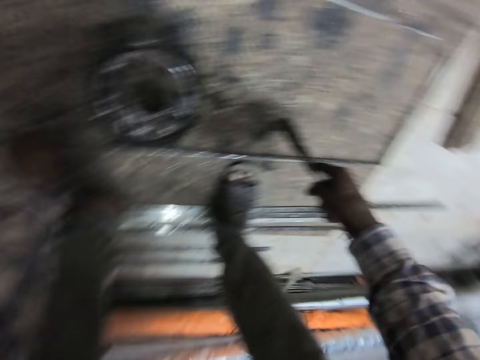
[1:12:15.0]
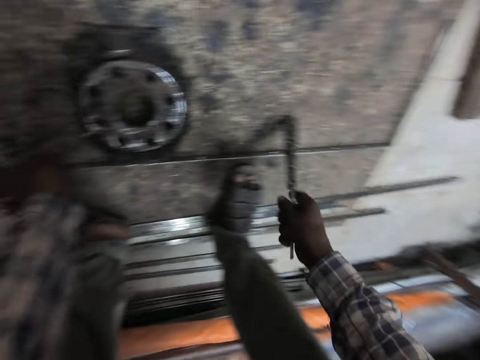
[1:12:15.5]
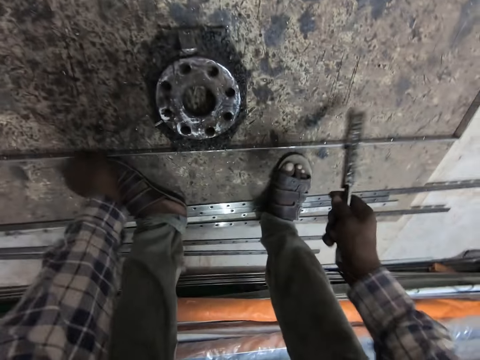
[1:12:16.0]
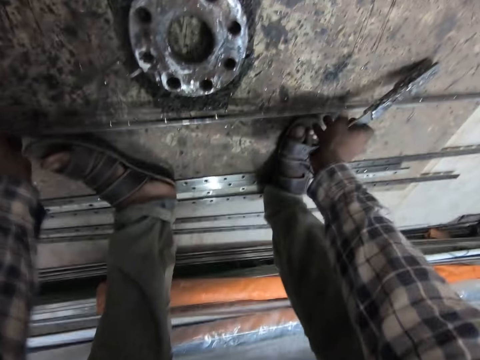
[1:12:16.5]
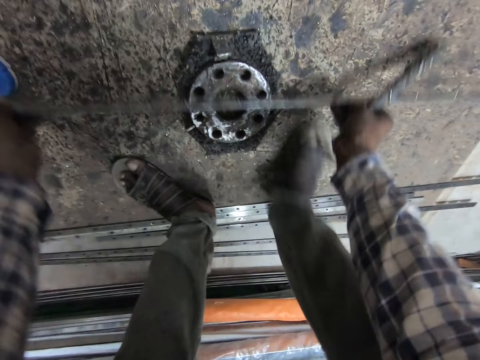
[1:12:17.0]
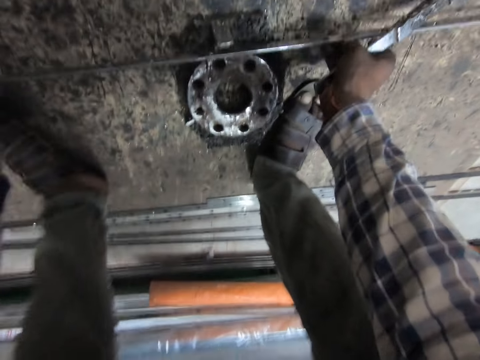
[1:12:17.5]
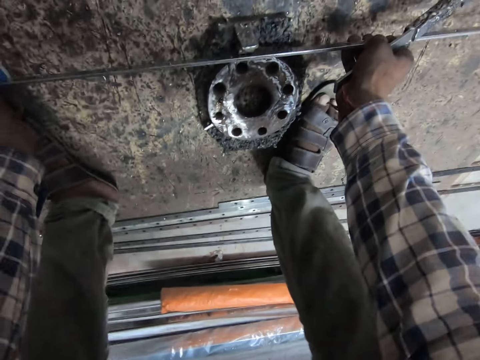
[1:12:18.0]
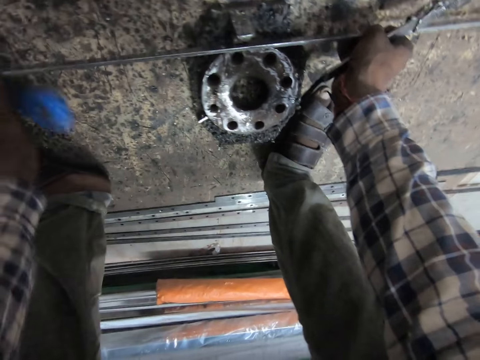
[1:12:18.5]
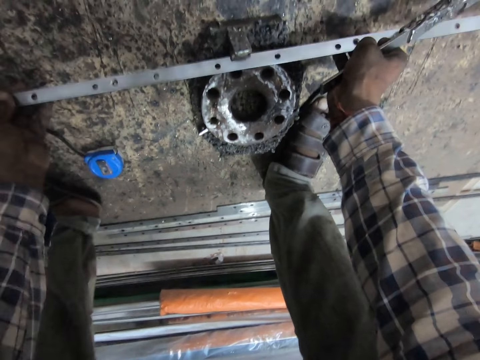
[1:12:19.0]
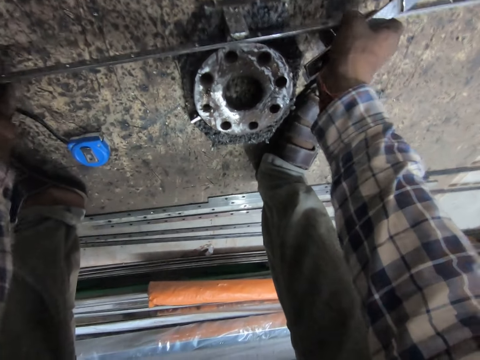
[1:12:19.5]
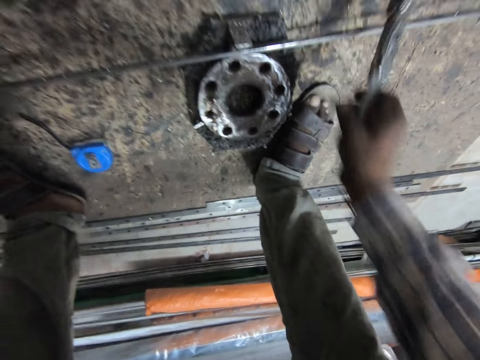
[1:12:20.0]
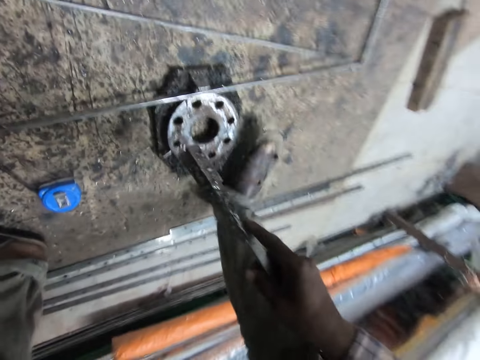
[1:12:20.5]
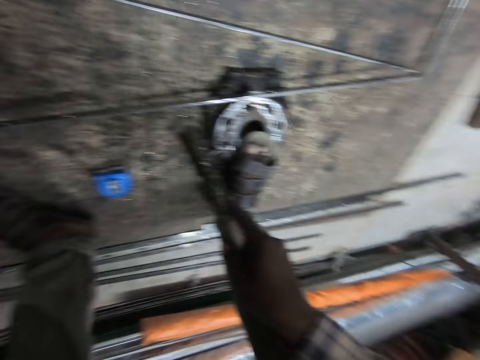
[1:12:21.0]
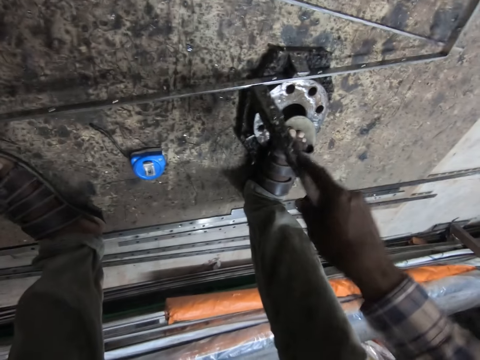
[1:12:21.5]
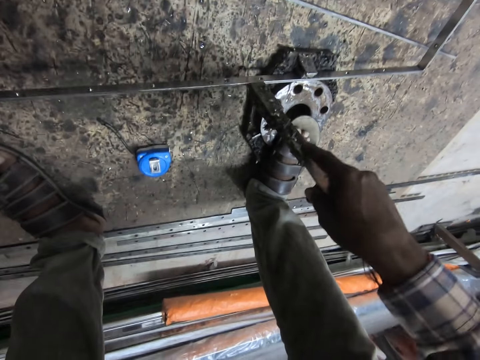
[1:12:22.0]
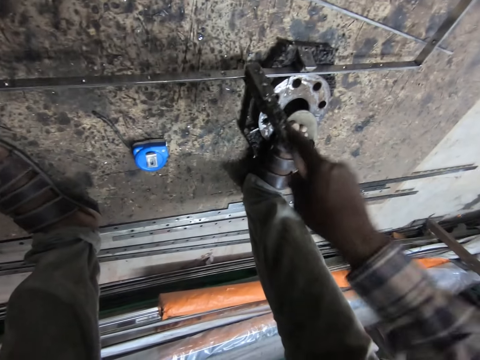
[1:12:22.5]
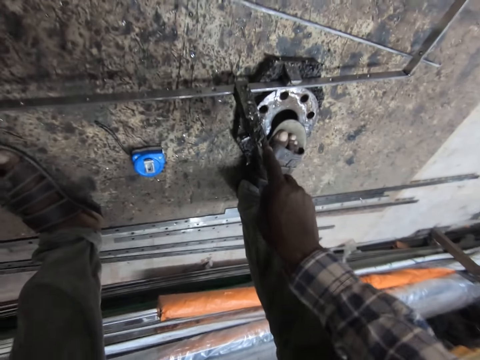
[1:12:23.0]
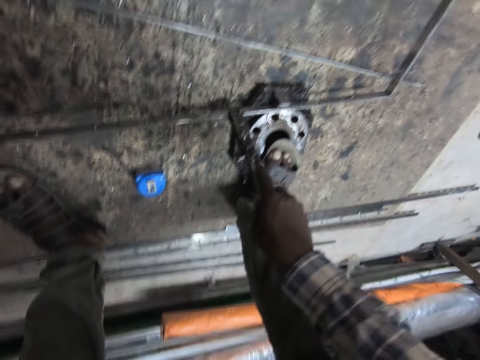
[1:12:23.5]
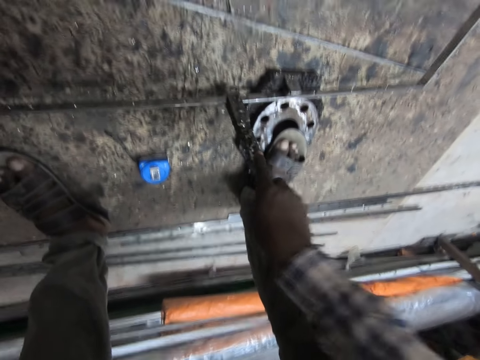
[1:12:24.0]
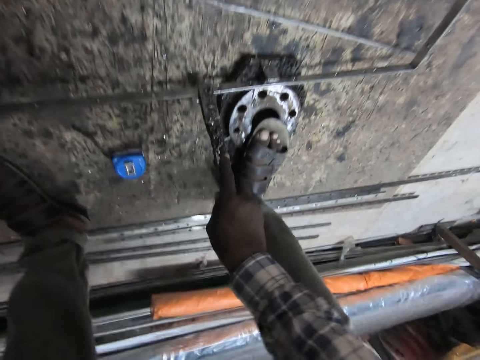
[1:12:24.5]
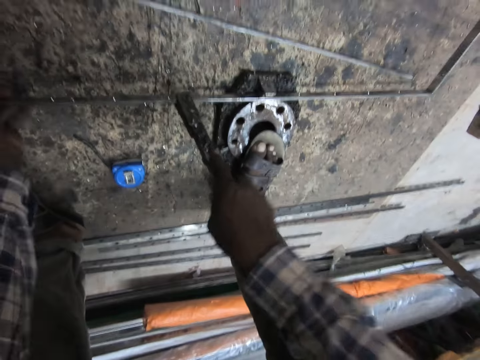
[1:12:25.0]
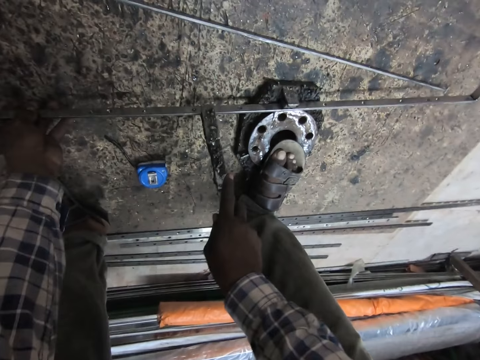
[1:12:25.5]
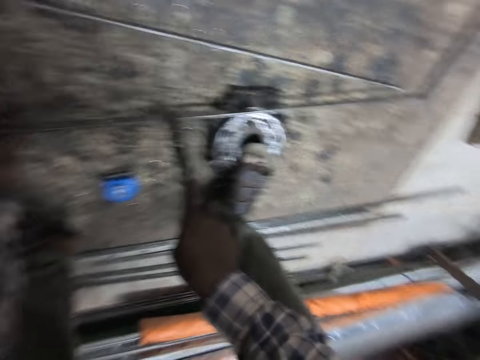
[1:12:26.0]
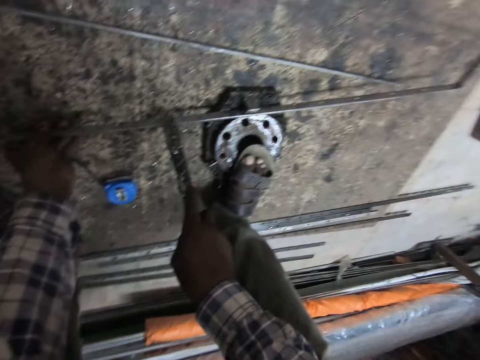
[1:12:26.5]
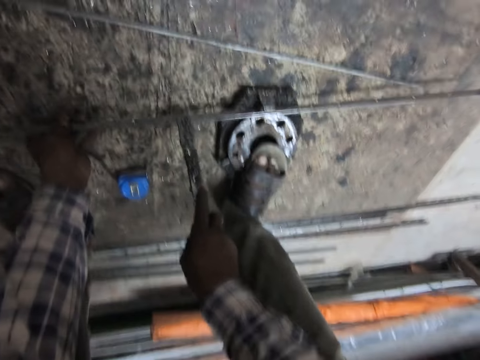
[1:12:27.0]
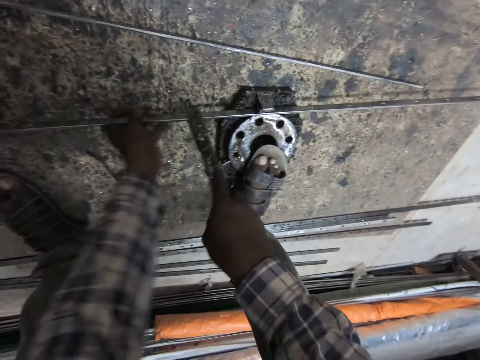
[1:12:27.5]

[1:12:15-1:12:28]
The camera wearer moves a hand towards the metal. They rest metallic pliers on the floor. They move the welded metal on the floor. They lift the metal and put the metal on something. They move a leg, move the metal, and put the metallic pliers on the metal. They tighten the welded metal with the welding chisel. They press the metal with the metallic pliers. They move the metal. They press the metal with the metallic pliers.

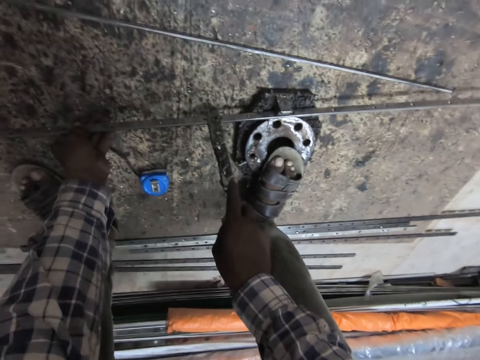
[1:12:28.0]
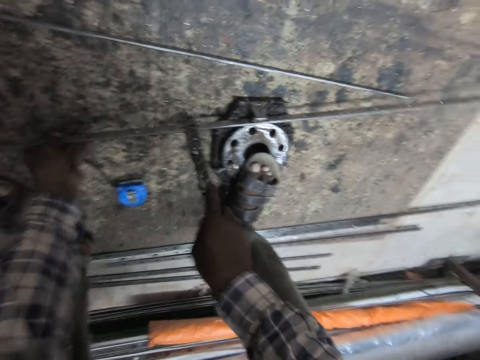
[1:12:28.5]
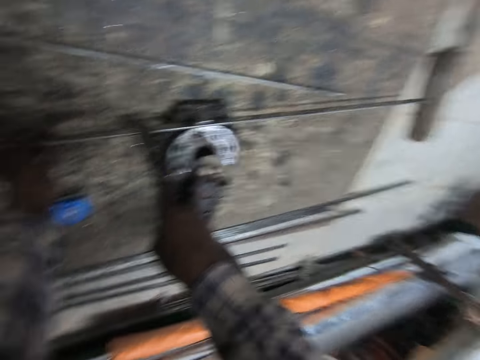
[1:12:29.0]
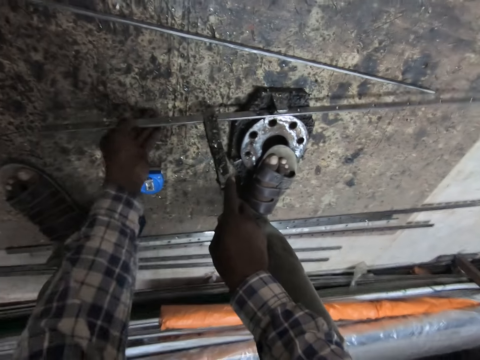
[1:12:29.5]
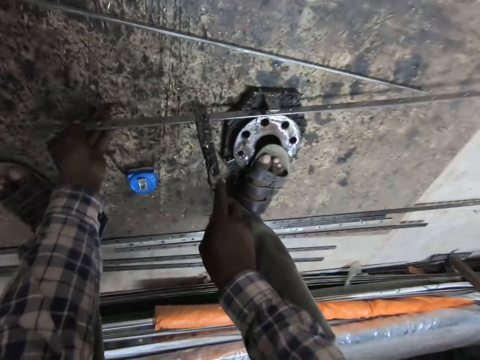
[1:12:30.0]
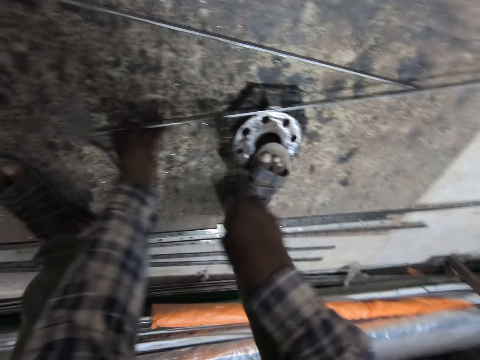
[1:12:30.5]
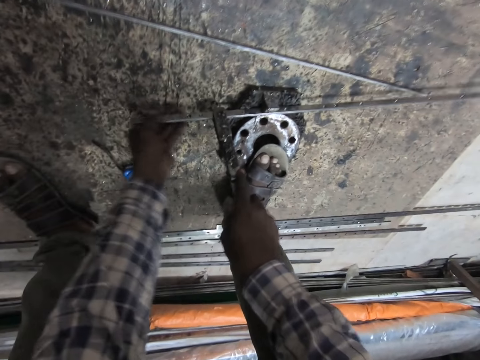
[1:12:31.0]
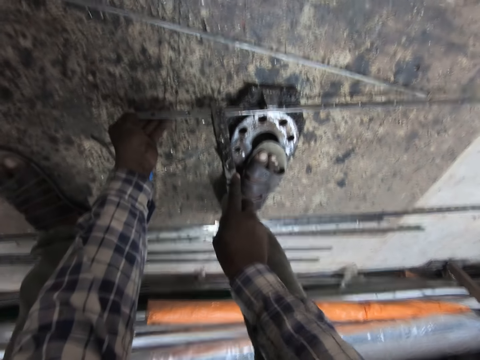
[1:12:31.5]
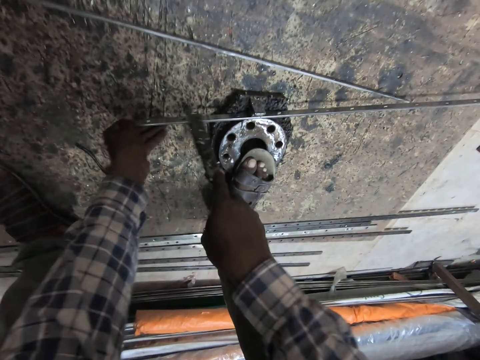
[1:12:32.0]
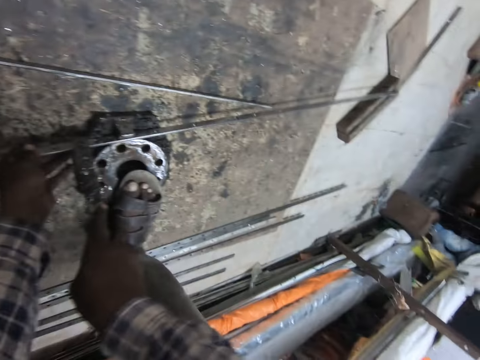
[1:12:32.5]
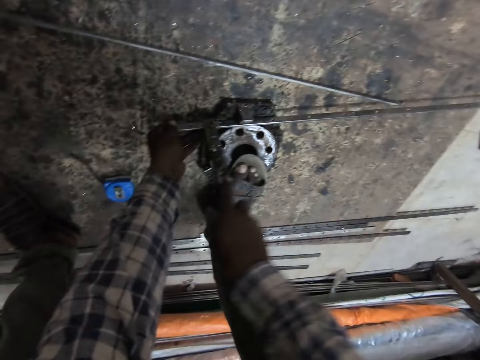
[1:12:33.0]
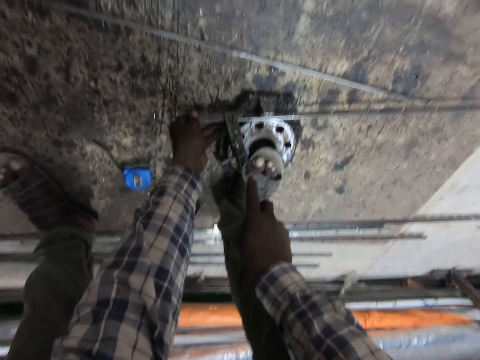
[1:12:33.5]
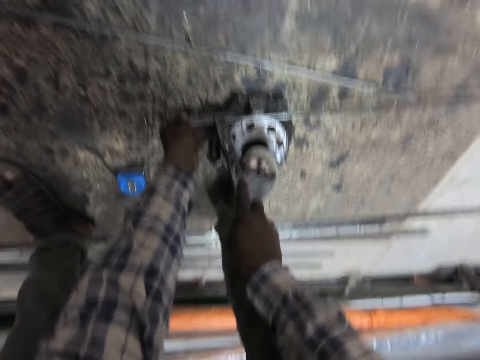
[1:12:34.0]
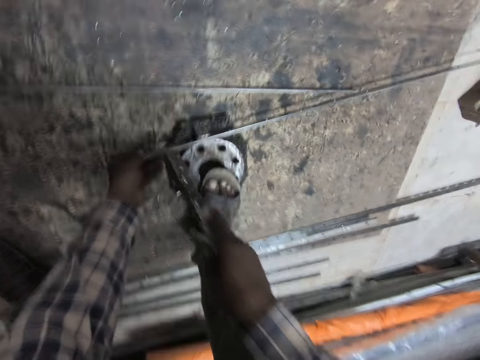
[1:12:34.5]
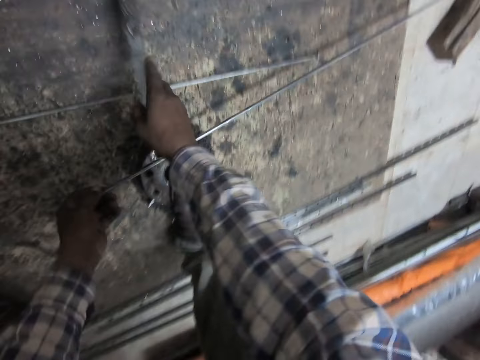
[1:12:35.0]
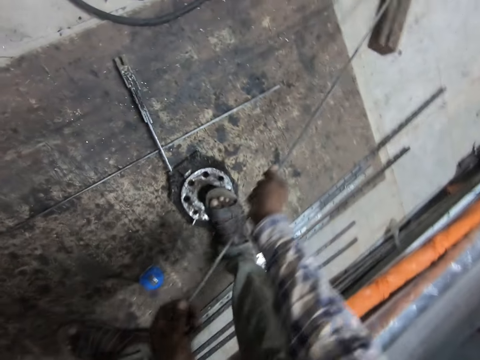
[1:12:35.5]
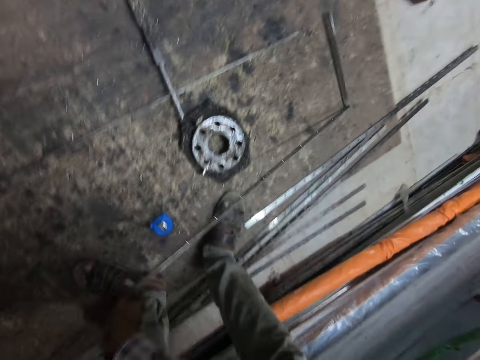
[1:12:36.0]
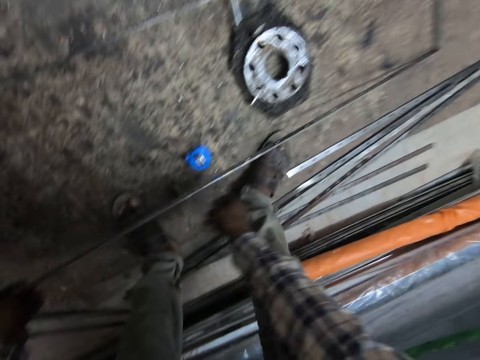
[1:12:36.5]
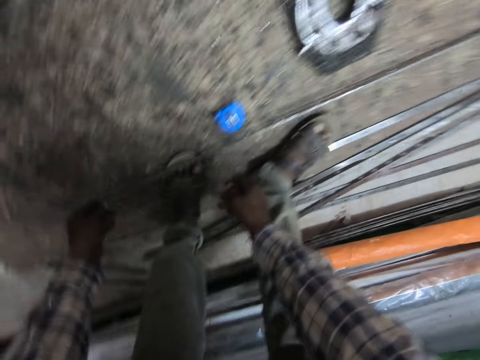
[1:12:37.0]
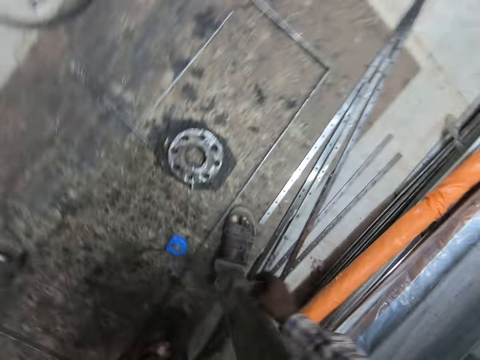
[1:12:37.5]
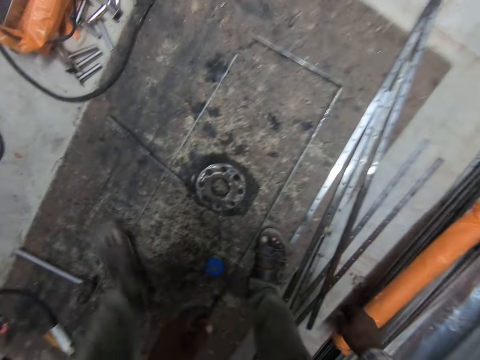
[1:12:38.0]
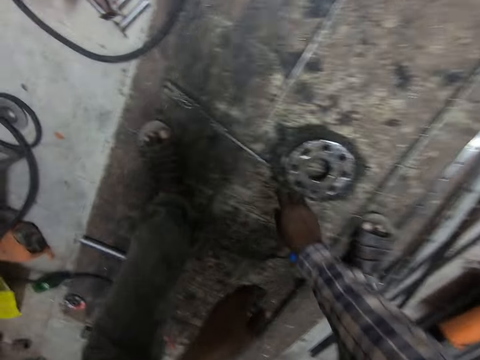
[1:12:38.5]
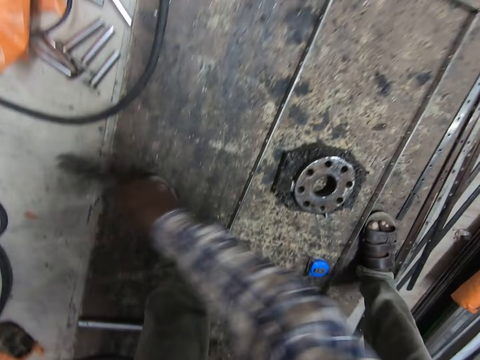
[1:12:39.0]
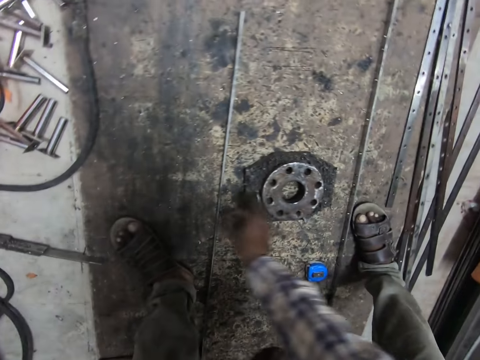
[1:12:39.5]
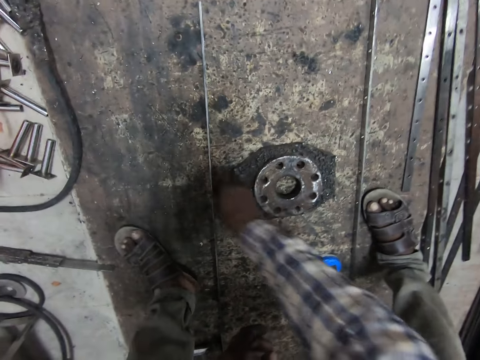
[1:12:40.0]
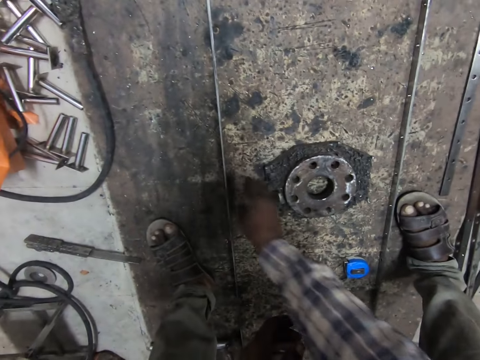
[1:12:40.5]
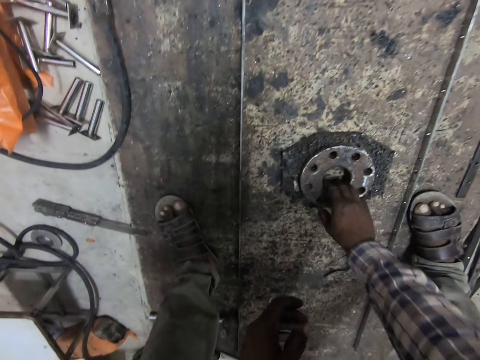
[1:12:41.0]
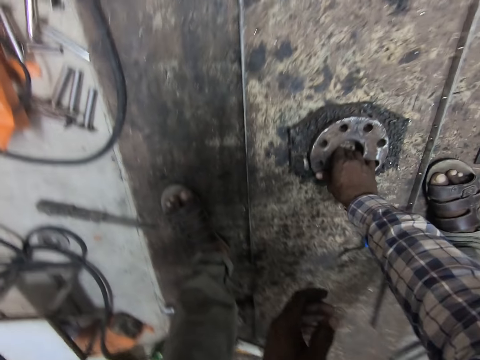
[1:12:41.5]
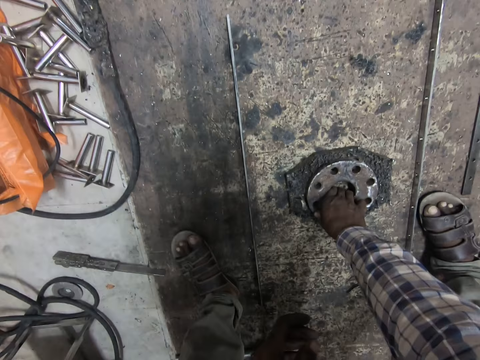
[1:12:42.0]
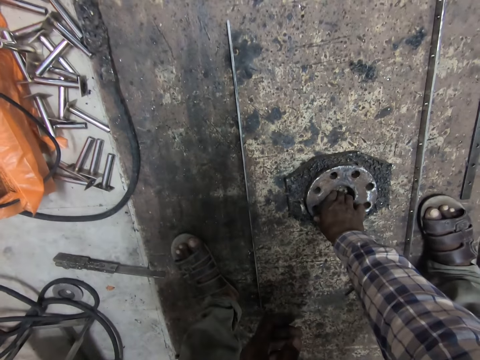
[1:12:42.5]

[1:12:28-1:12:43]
The camera wearer moves a hand along the metal. He moves the metal. He moves a hand along the metal. He moves the metal. He moves the metal again. He presses the metal with metallic pliers. He drops the metallic pliers or welding chisel on the floor. He moves the welded metal on the floor. He holds the metal with the other hand. He puts the metal on the floor. He moves his left leg forward. He walks towards the metallic pliers. He picks the welding chisel from the floor with his right hand. He drops the welding chisel on the floor. He moves the right hand. He moves the welded metal on the floor with his right hand. He touches the metal gauge with his right hand. He holds something.
